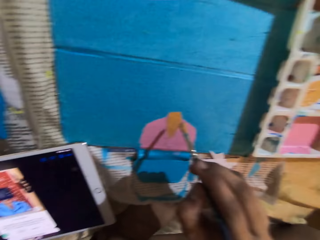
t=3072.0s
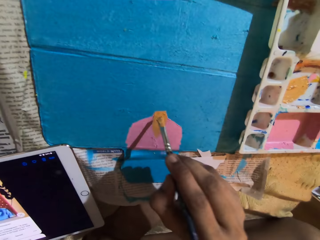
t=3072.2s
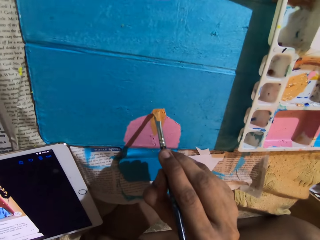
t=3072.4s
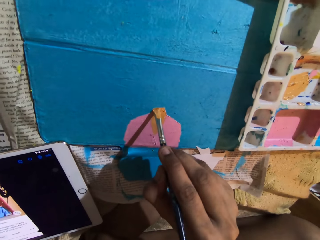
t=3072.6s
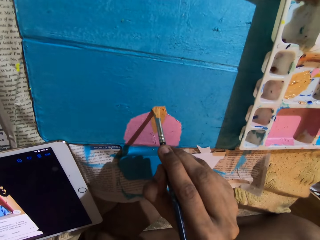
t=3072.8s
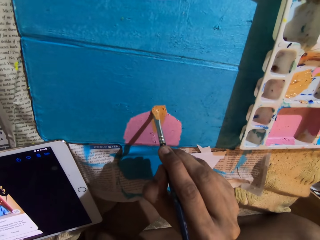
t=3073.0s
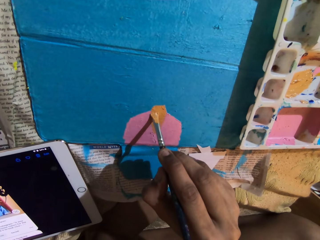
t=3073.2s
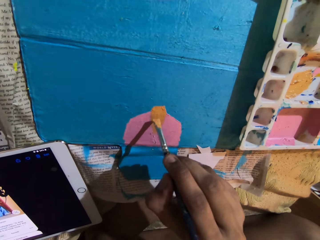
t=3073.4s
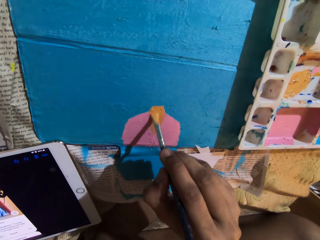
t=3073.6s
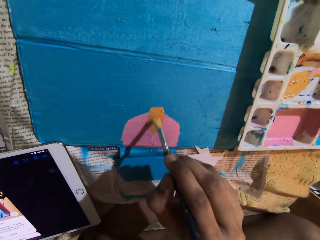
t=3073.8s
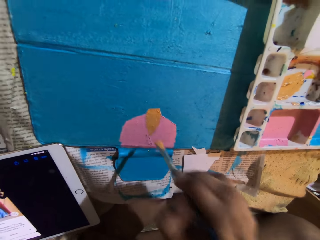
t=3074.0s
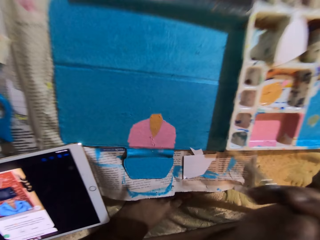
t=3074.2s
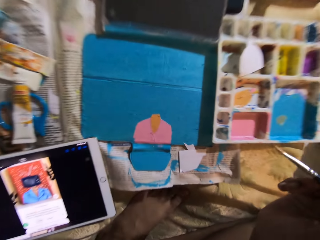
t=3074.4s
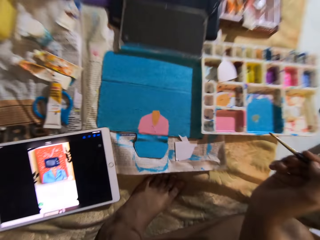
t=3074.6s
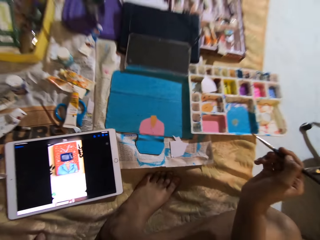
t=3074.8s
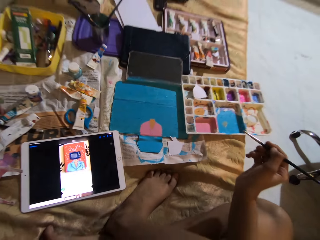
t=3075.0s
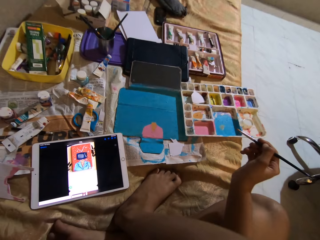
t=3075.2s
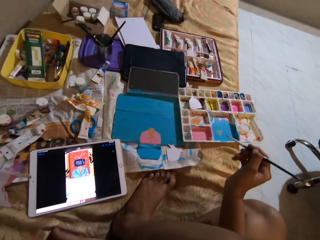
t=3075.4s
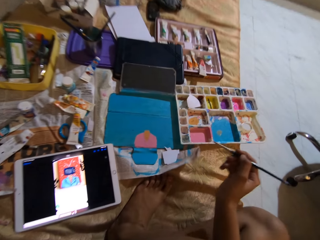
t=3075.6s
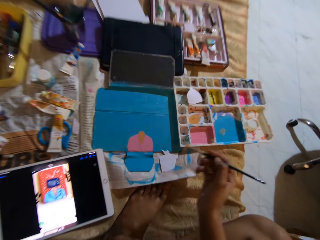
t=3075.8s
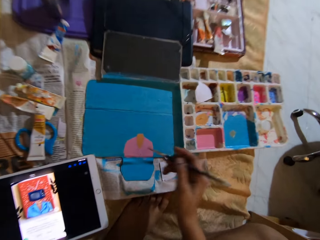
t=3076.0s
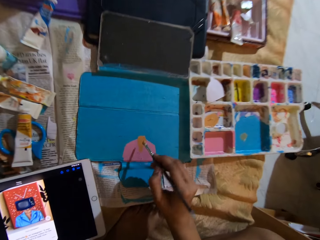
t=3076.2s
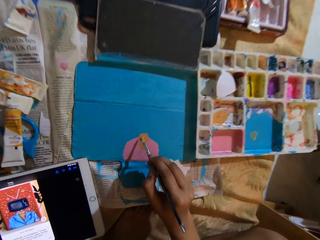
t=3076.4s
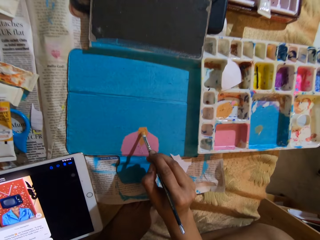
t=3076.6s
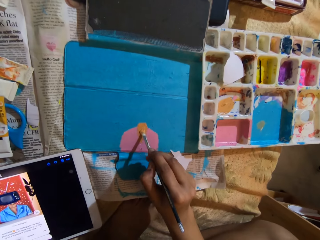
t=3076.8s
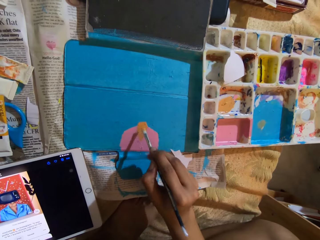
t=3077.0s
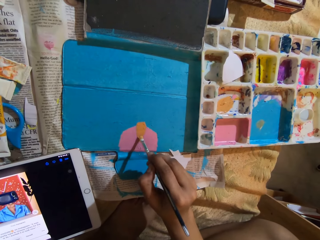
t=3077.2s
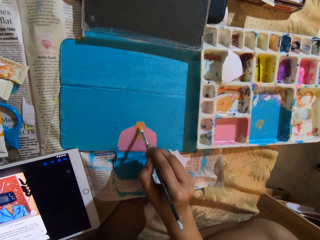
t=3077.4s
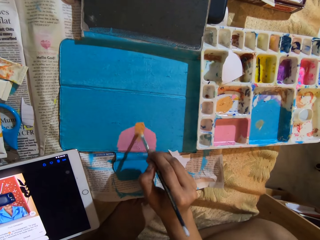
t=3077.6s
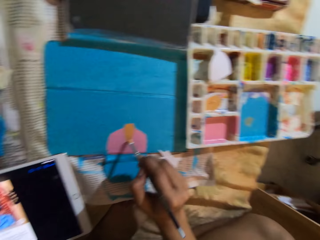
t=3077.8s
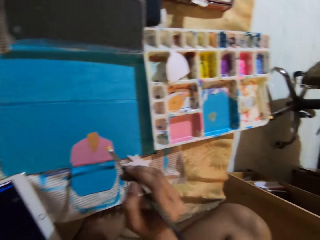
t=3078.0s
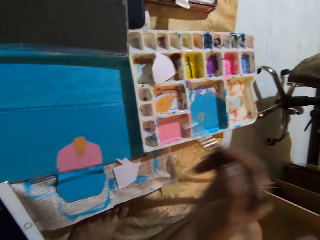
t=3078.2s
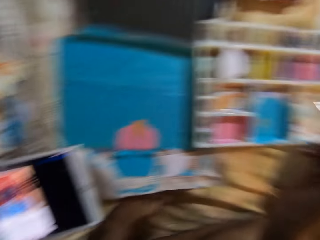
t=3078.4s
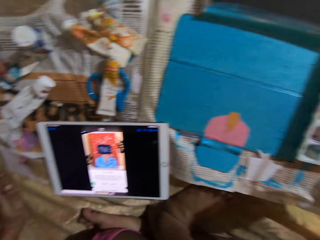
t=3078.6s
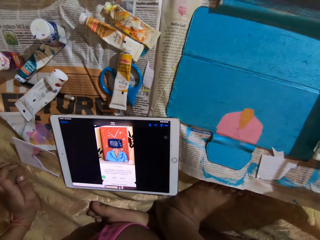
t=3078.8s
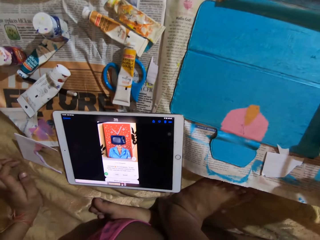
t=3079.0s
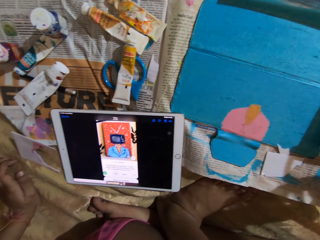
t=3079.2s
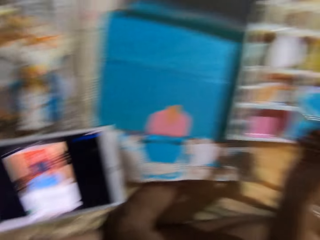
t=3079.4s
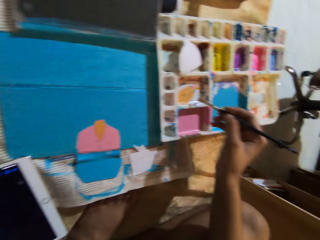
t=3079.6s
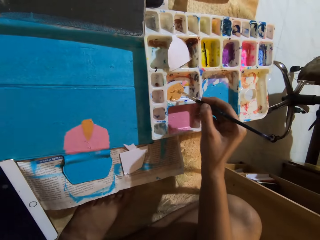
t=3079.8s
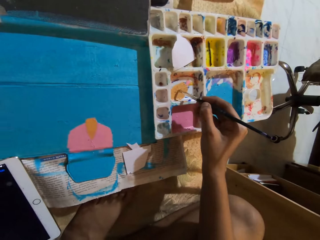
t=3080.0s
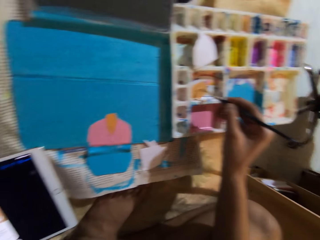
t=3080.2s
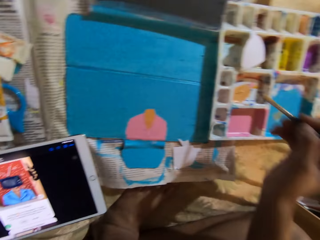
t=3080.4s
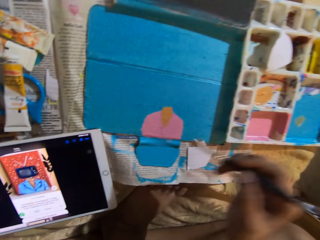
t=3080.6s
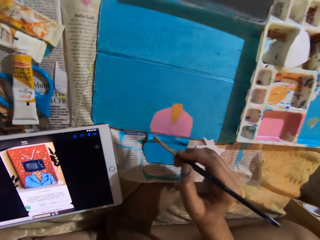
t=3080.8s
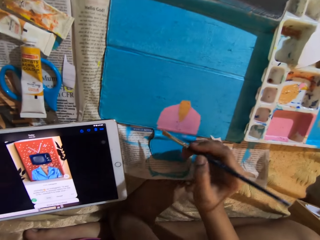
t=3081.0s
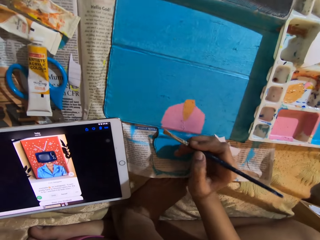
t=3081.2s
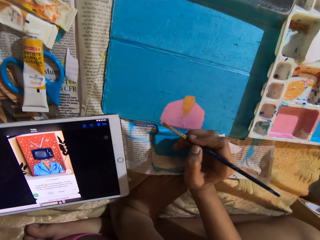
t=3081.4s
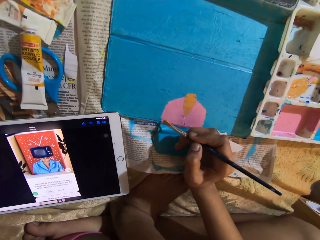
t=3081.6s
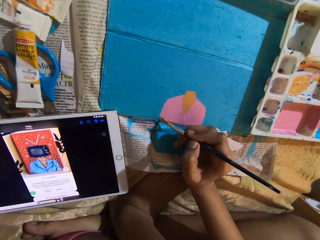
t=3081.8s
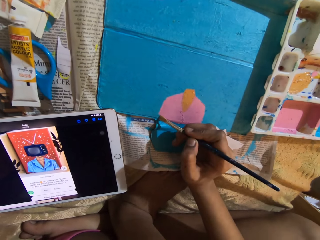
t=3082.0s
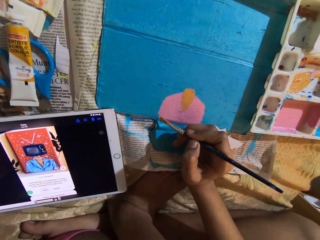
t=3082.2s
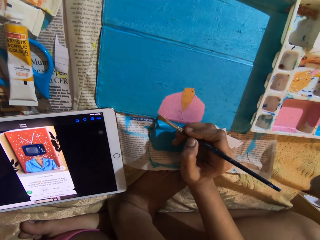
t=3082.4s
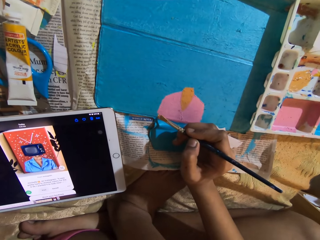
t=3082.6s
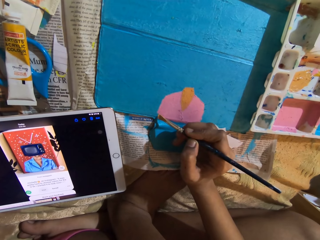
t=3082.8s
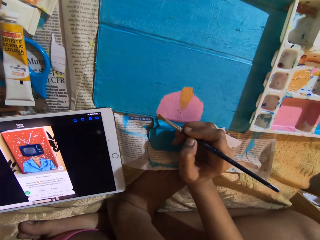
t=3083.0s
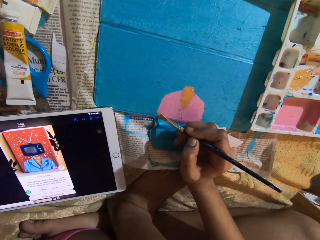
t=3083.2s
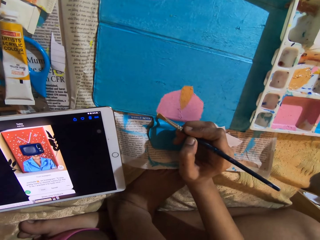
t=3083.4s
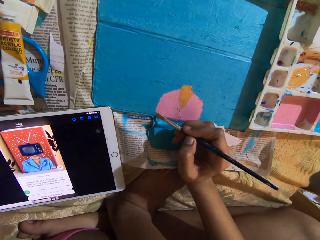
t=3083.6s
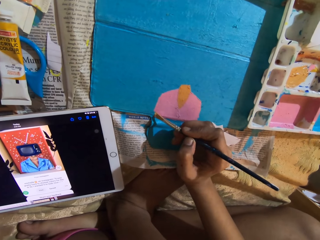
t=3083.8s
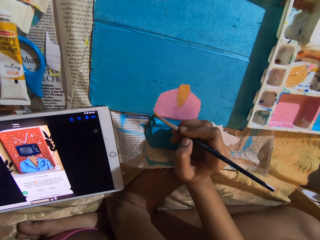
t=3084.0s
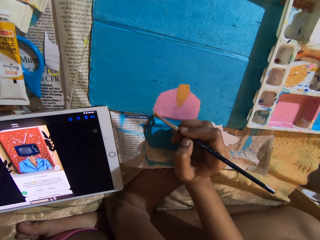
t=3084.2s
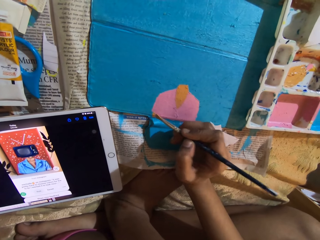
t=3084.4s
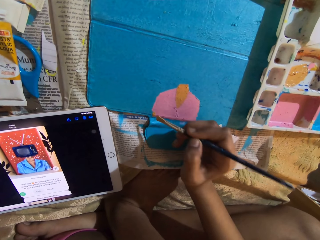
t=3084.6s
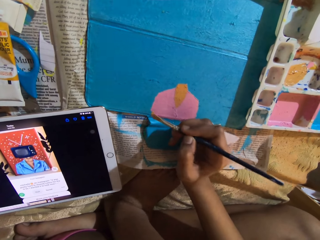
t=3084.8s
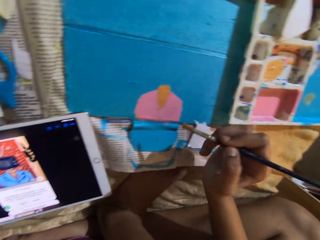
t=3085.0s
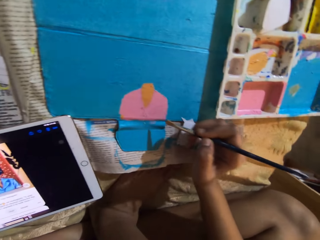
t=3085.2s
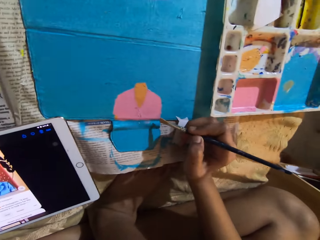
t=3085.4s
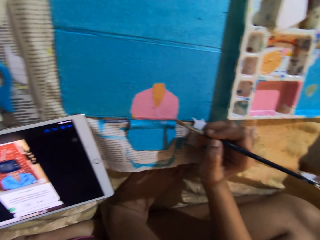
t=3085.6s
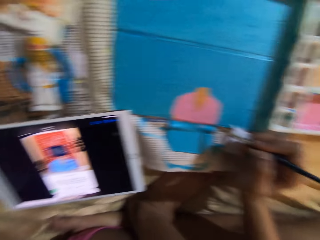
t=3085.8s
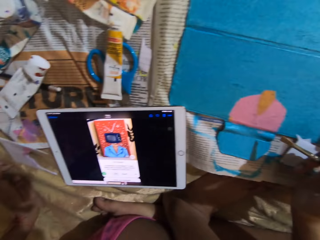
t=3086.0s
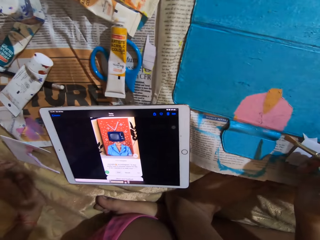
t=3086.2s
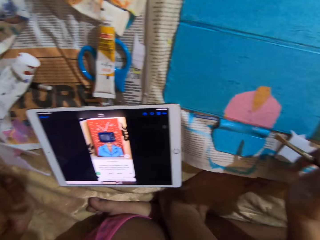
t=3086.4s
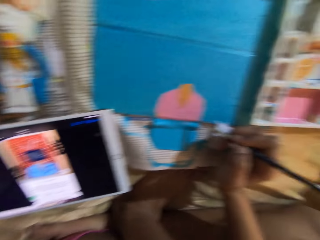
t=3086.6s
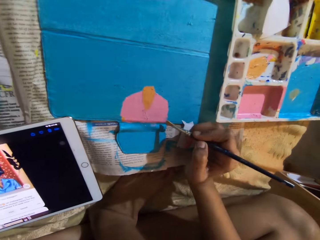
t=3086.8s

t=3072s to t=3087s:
The camera wearer paints on the tablet cover with the paintbrush in her right hand. She paints on it again. She rubs the ink on the container with a pen brush. She takes the paint from the paint palette with the paintbrush in her right hand. She paints on the tablet cover with the paintbrush in her right hand.

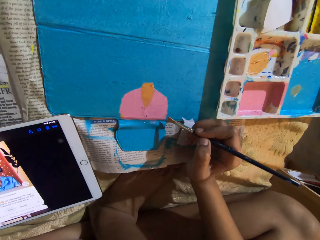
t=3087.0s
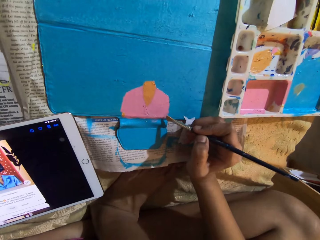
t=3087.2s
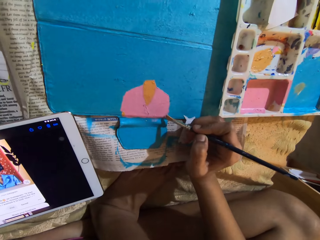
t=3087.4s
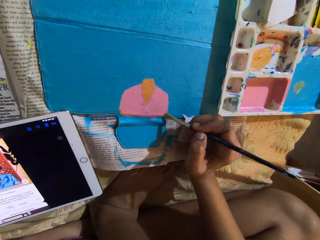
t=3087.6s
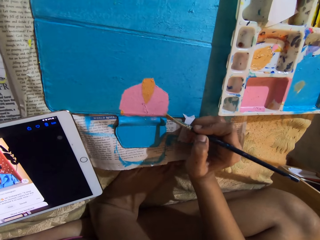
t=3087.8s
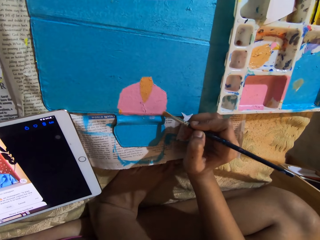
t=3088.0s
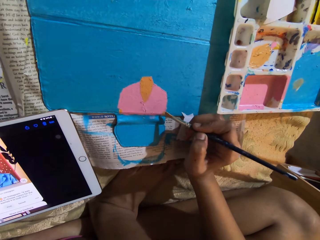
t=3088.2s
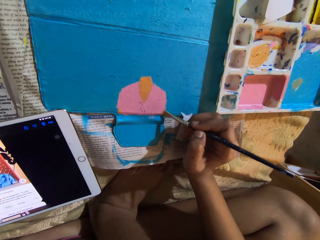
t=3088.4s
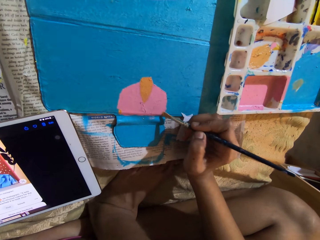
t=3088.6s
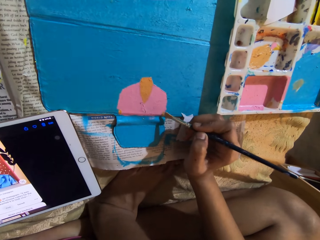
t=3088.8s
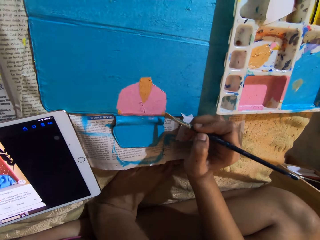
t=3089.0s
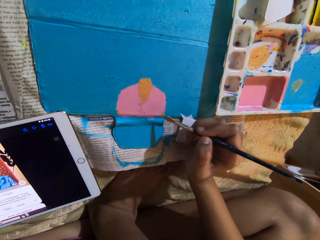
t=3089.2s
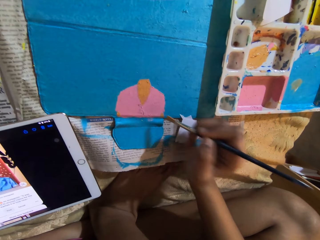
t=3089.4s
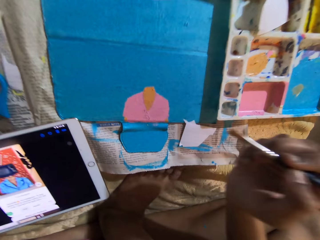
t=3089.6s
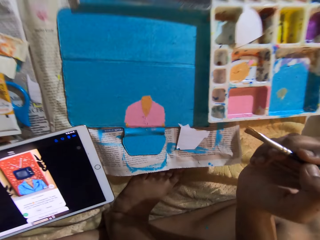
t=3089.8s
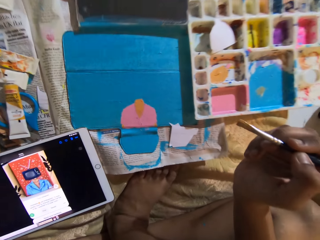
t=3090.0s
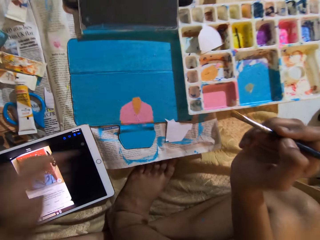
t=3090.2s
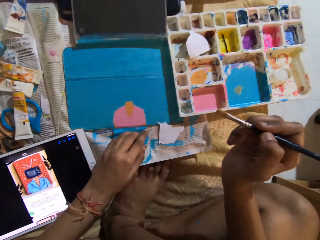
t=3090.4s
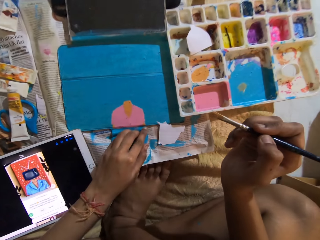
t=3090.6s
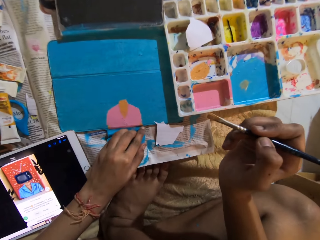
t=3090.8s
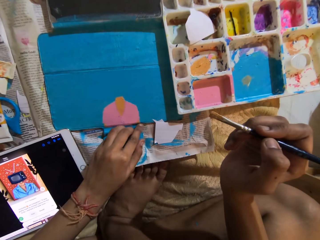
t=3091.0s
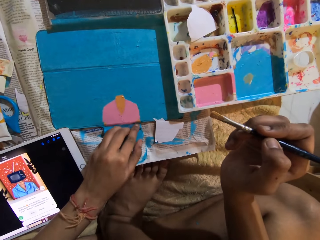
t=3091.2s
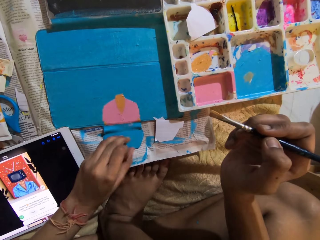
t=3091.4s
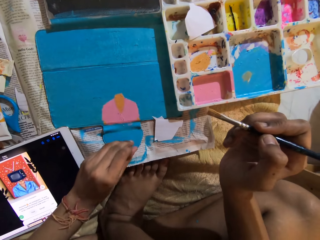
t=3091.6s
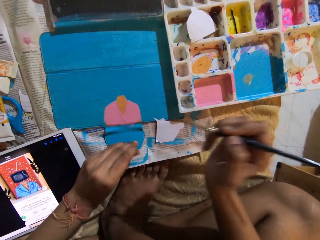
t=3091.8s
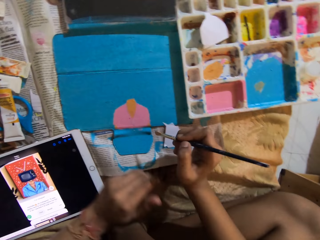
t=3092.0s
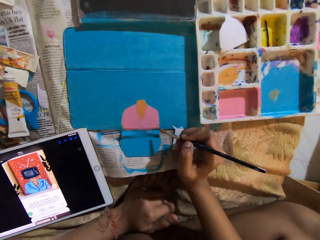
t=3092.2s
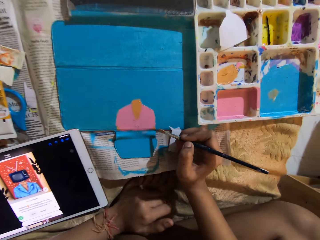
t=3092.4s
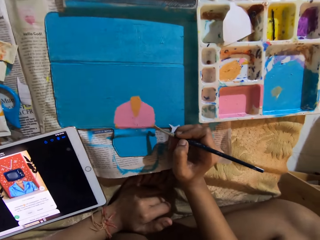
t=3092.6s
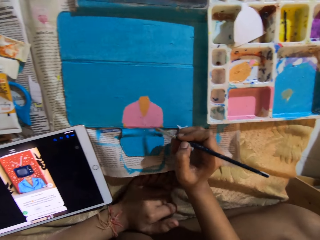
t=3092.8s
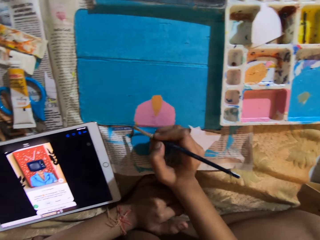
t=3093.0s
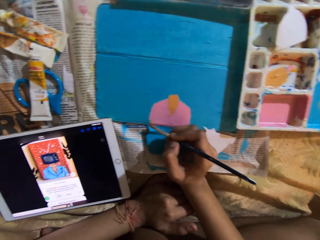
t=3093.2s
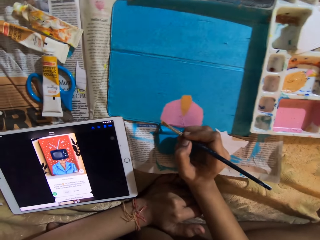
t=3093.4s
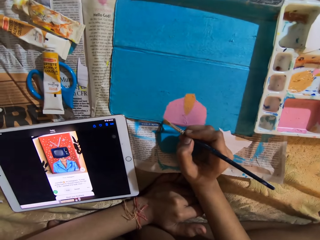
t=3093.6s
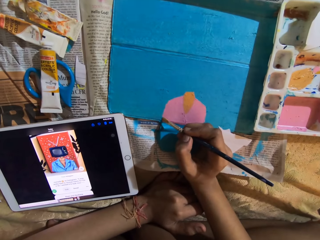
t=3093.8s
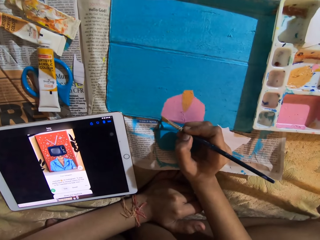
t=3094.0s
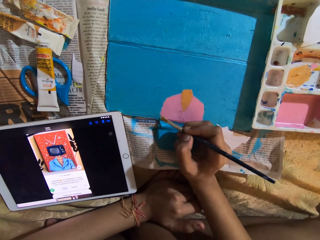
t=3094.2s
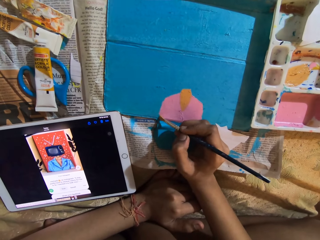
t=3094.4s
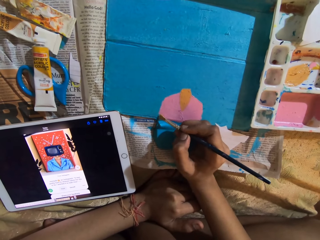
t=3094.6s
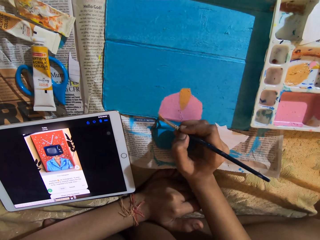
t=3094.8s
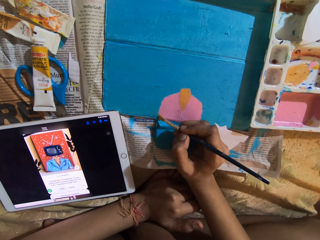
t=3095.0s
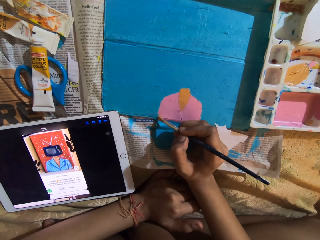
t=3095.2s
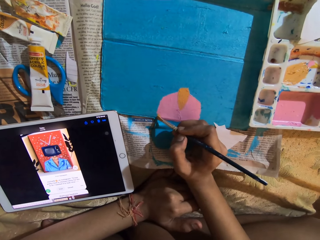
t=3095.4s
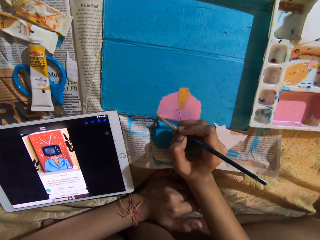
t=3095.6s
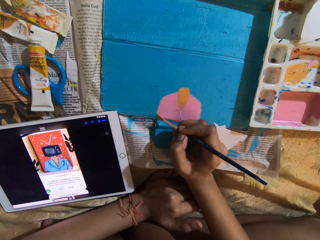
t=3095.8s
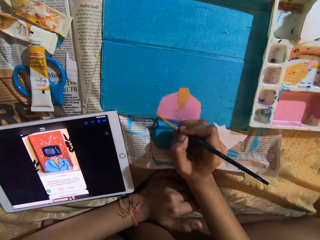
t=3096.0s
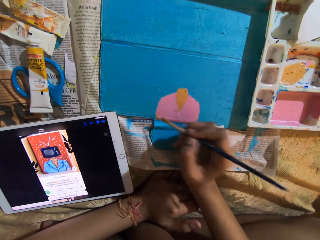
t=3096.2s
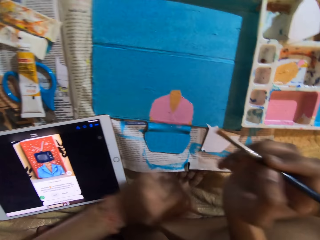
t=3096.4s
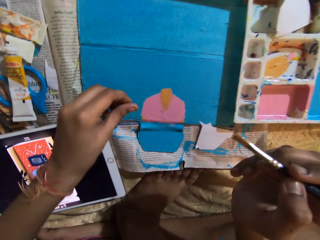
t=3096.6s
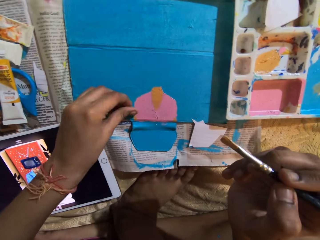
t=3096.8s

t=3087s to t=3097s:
The camera wearer touches the tablet cover with her left hand. She wipes the ink with a finger. She paints on the tablet cover with the paintbrush in her right hand.
